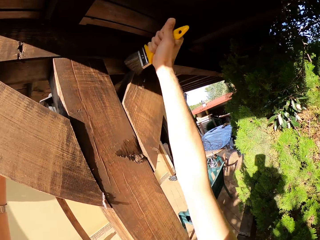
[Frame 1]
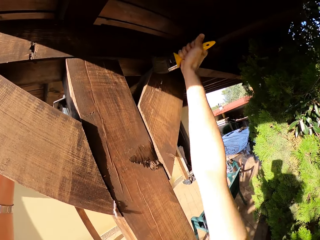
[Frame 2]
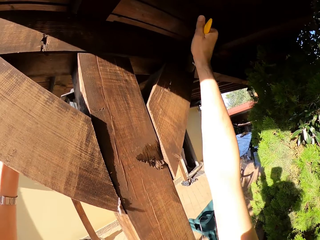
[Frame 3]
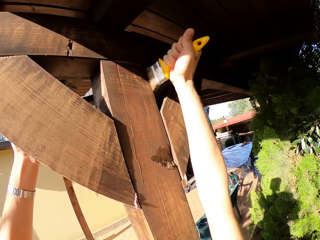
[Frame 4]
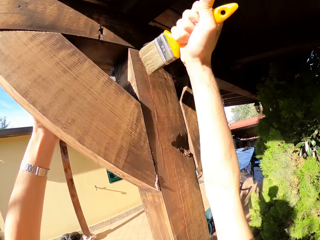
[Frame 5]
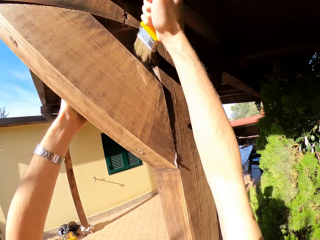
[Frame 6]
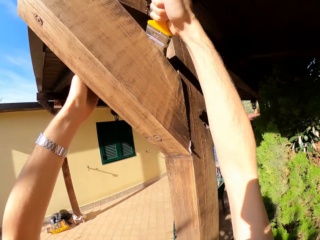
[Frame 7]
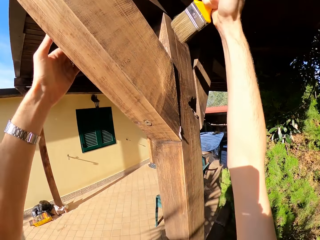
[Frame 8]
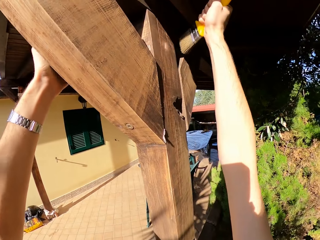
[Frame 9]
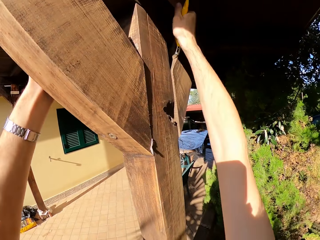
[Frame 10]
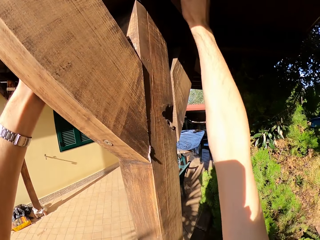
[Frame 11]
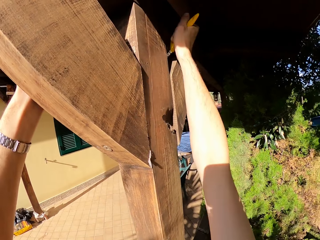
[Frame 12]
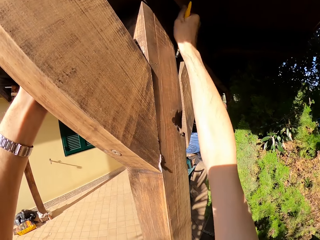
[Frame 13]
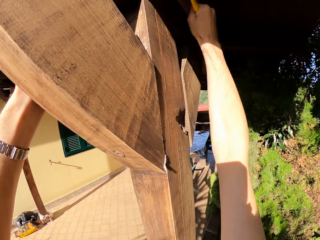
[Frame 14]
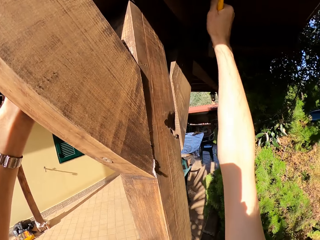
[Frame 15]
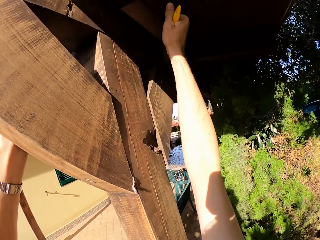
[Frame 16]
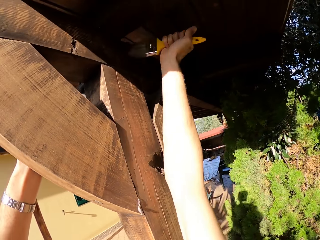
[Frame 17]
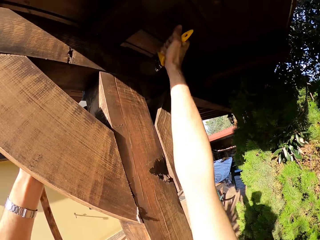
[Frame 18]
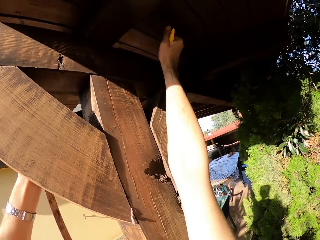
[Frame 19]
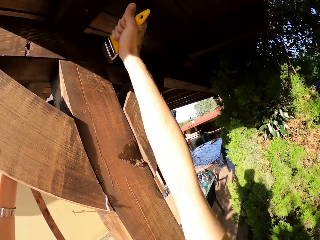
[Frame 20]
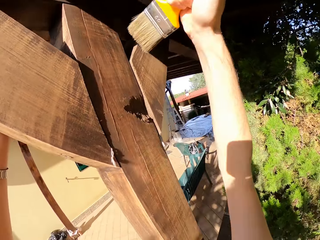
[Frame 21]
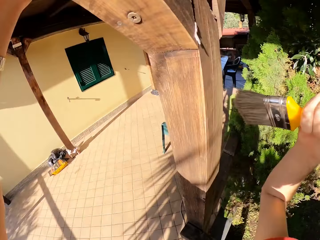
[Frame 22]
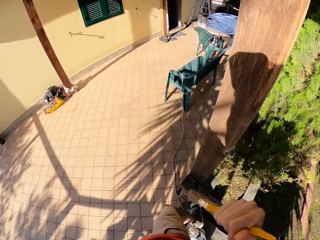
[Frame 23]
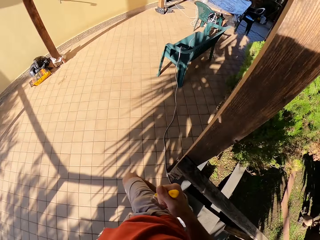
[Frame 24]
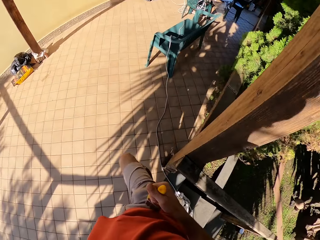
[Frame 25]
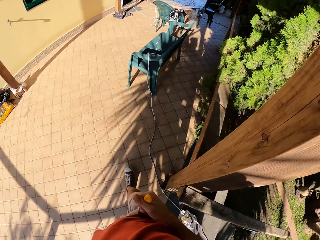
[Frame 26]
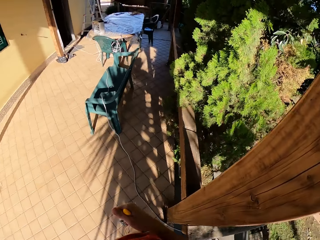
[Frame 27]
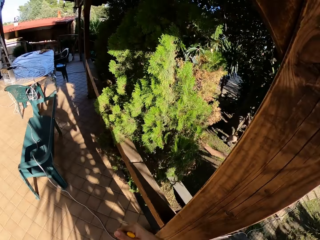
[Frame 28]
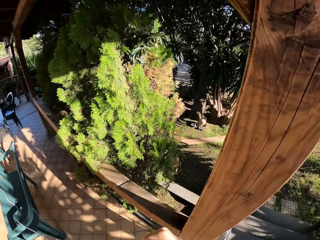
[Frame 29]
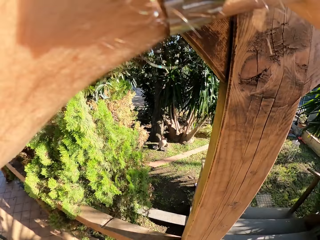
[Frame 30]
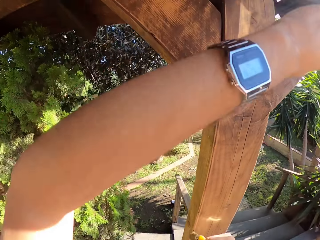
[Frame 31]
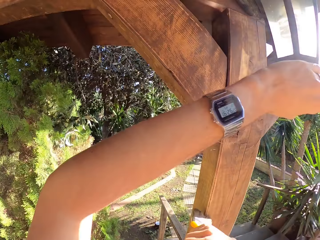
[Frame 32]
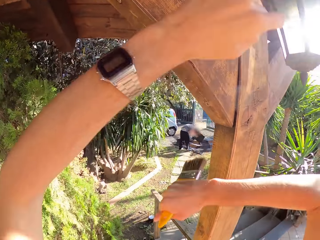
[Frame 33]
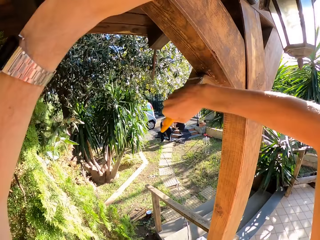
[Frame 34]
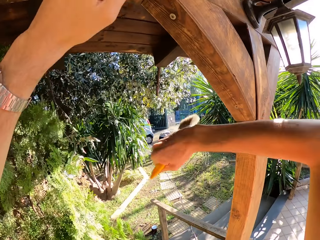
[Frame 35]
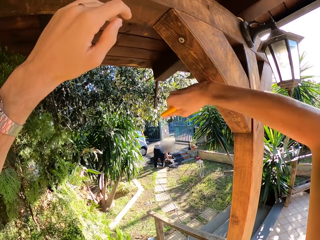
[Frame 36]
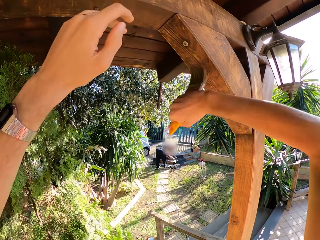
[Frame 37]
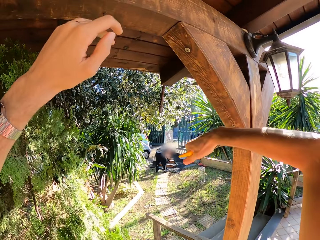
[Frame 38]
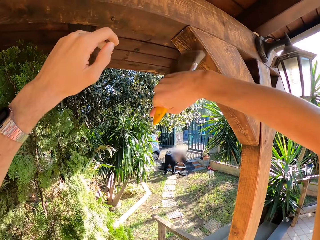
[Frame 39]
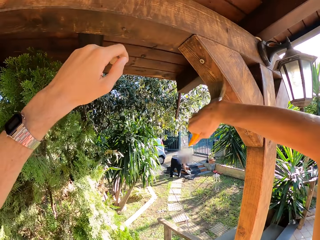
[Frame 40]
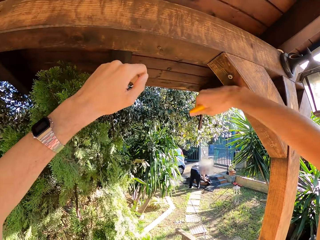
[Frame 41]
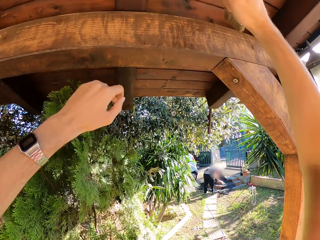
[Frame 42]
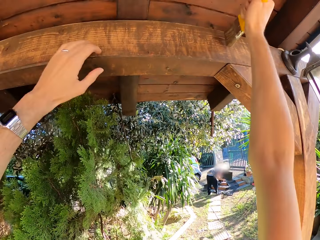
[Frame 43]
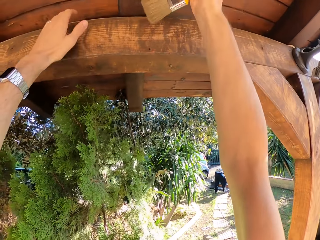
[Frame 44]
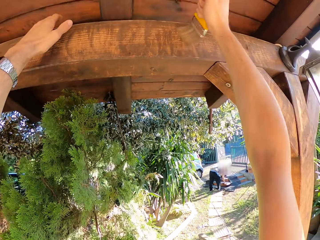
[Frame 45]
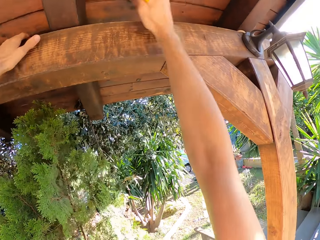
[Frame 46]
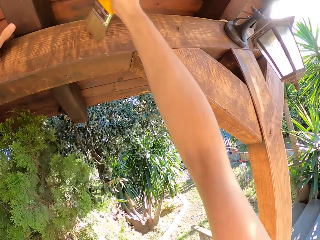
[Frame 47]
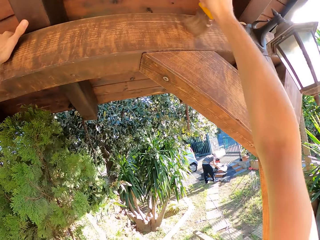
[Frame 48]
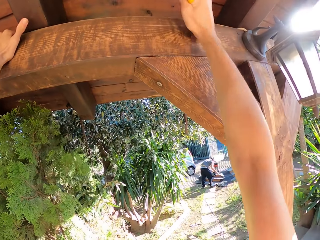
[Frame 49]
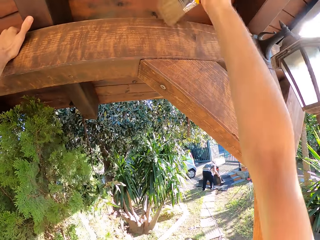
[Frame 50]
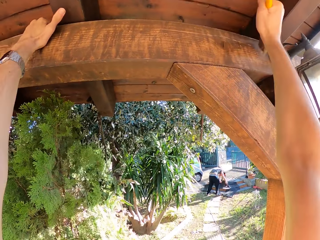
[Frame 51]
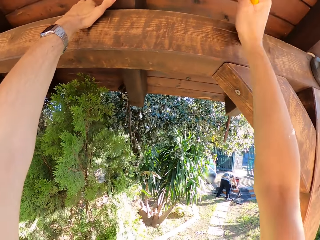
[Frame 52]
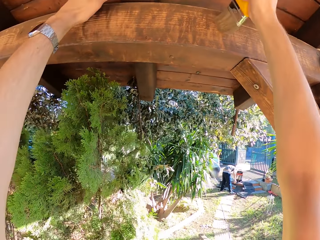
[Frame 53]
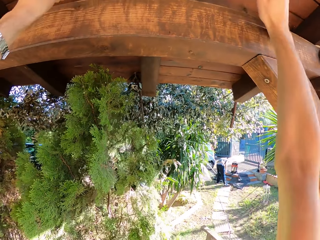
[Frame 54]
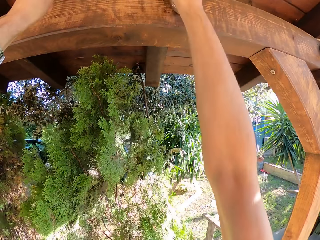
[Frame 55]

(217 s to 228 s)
The camera wearer walks around the balcony. They wipe a wooden rail with a brush.

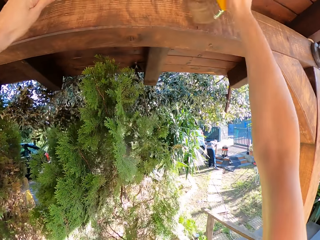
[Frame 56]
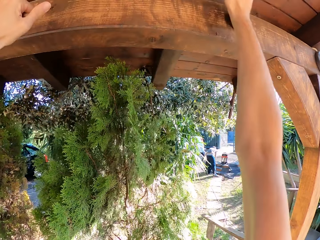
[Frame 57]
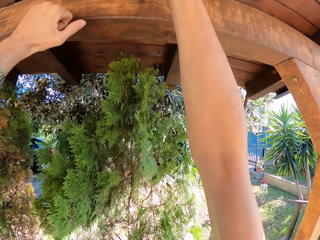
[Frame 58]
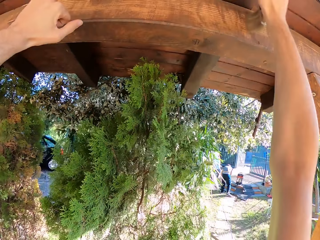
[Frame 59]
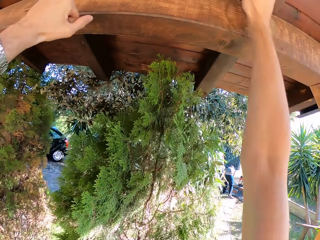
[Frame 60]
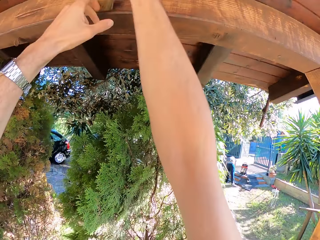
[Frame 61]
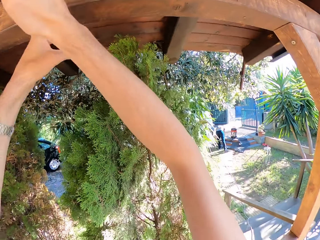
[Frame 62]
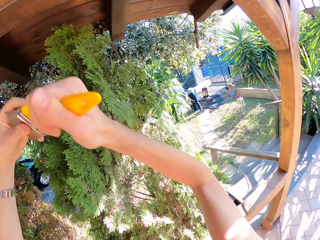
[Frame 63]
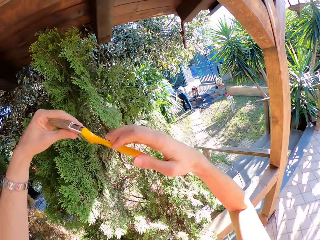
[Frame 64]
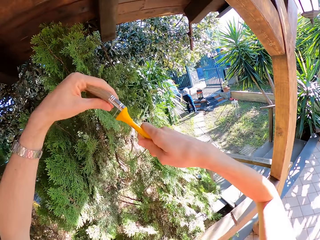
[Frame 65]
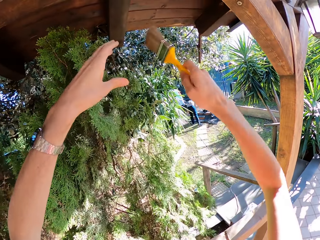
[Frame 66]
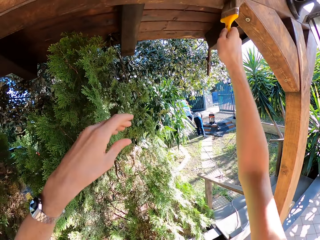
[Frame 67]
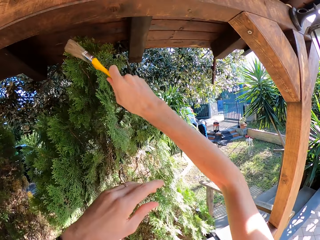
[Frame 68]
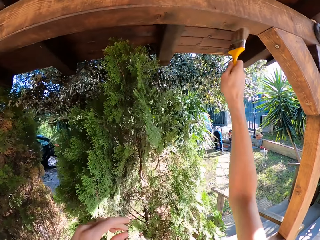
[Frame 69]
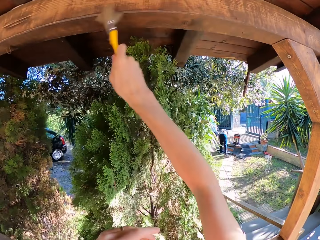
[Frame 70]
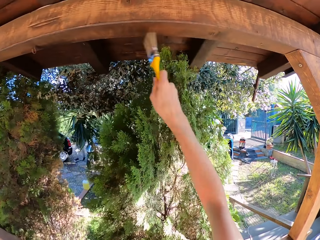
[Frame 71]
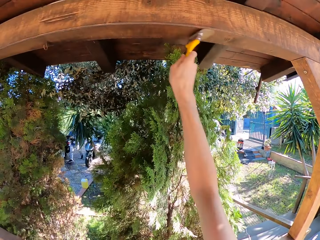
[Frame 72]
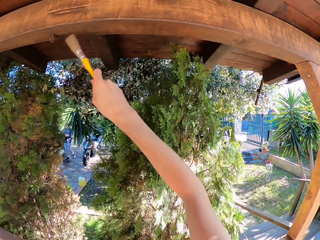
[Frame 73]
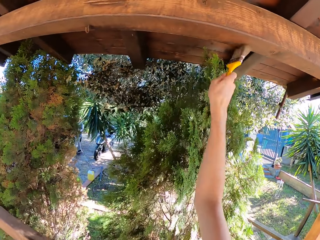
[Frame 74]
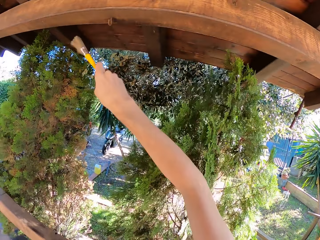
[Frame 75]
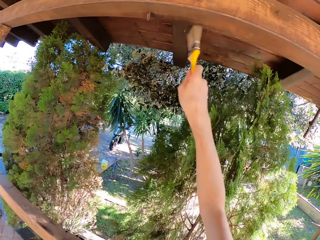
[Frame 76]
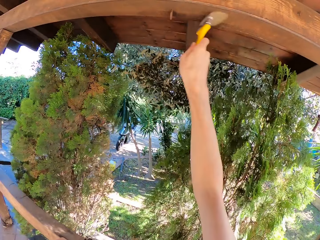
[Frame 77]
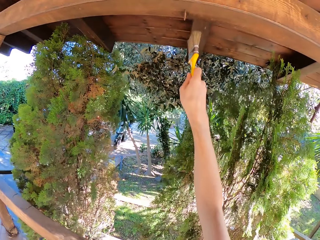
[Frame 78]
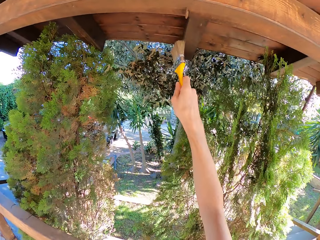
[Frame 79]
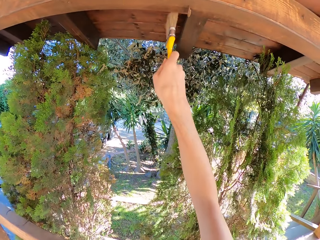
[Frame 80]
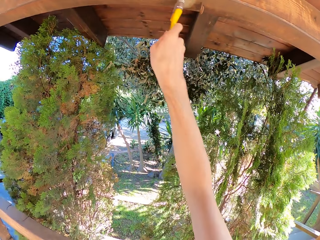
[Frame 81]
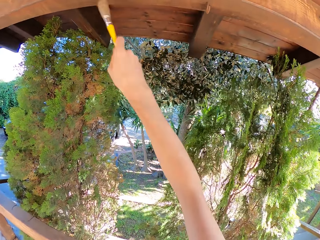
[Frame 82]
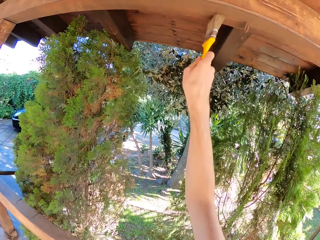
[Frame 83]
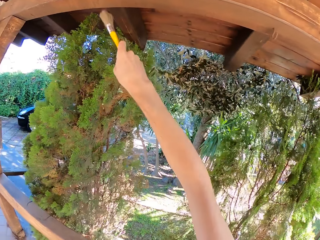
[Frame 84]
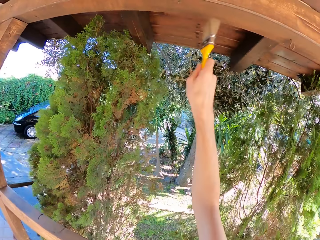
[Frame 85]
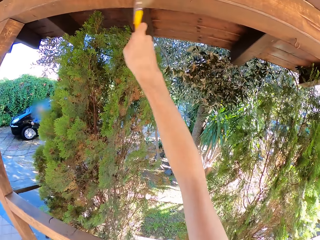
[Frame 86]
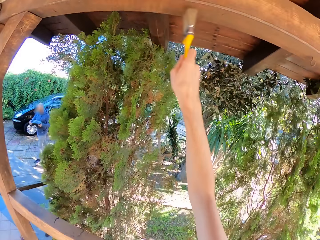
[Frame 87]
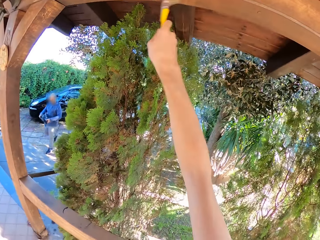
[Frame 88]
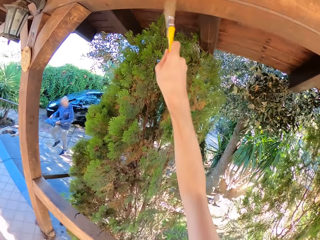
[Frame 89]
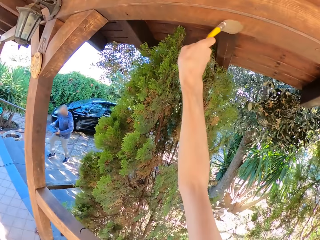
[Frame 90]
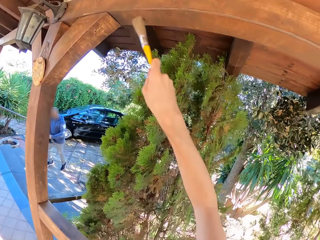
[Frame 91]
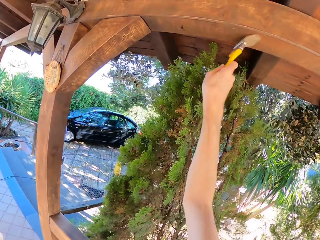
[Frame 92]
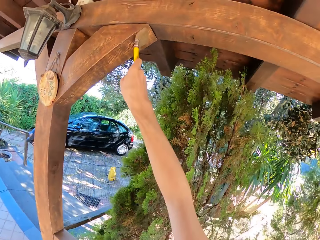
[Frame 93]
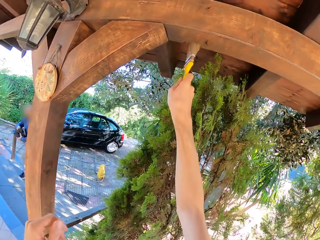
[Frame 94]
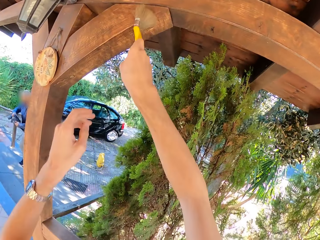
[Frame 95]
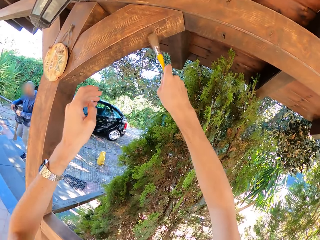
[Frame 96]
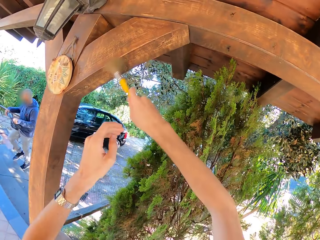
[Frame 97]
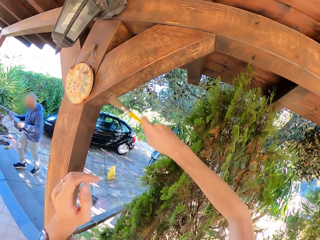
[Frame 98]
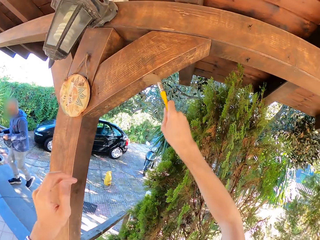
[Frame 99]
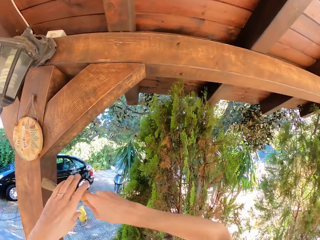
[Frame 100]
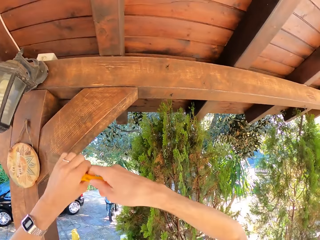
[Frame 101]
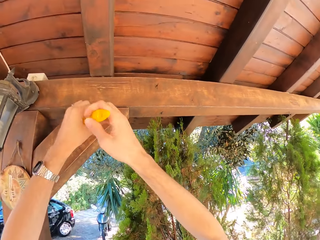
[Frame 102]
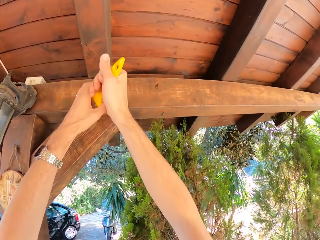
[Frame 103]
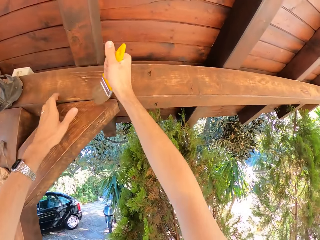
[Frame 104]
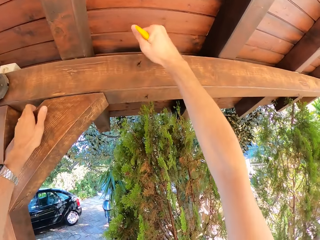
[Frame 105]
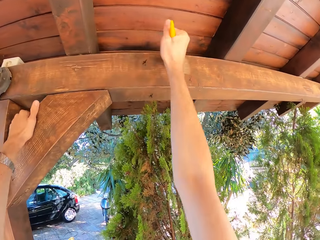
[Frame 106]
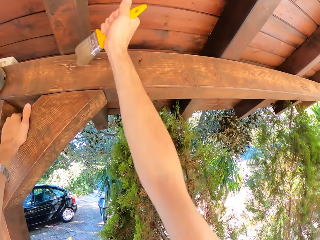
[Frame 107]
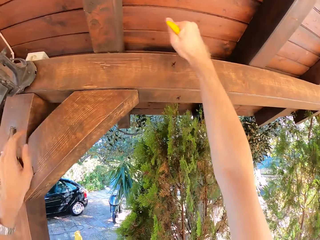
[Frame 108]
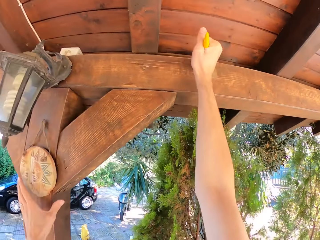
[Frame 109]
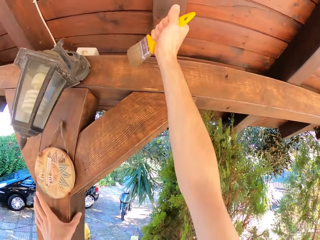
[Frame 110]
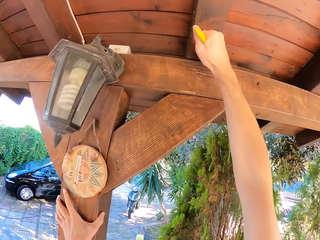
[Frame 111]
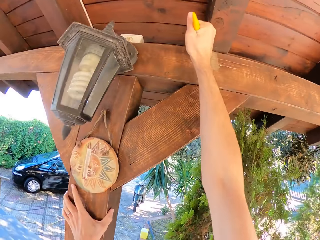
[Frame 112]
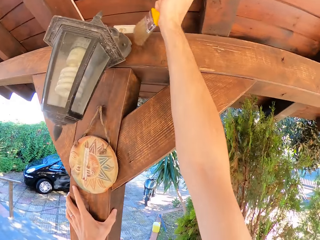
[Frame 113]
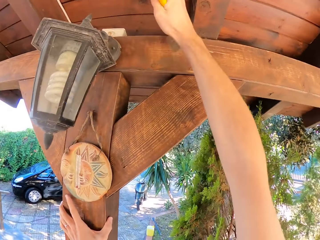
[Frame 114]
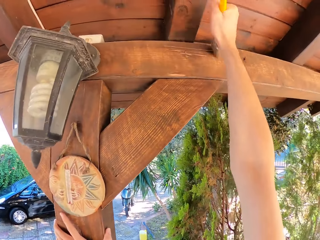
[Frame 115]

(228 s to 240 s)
The camera wearer touches the paint brush with his left hand. He brushes the wooden pillar with the paint brush. He touches the paint brush with his left hand. He brushes the wooden pillar with the paint brush.
